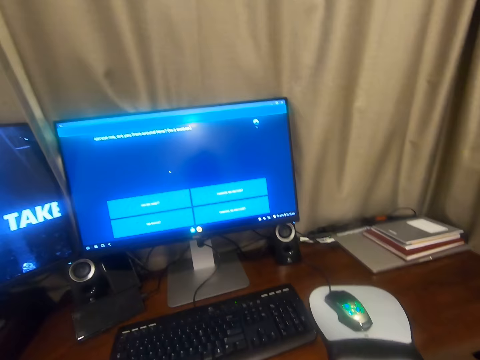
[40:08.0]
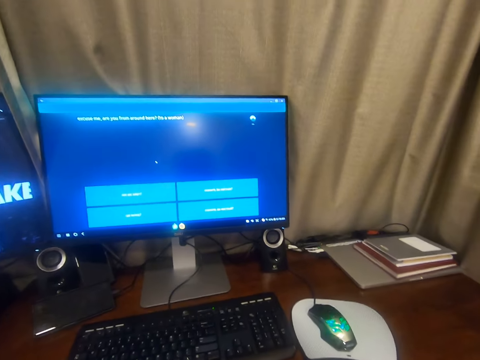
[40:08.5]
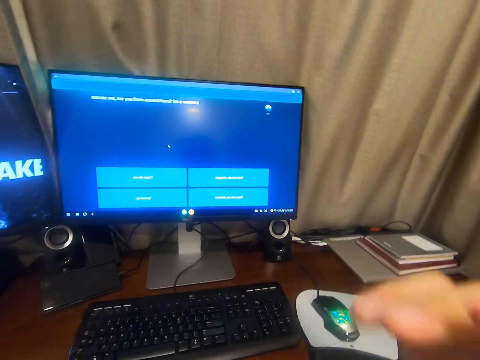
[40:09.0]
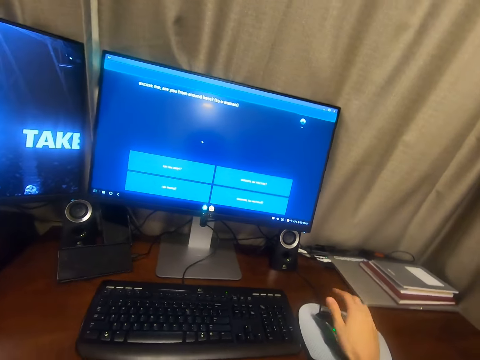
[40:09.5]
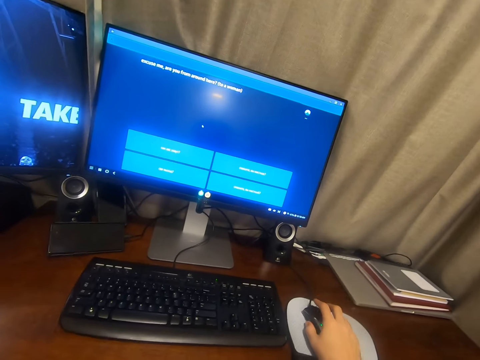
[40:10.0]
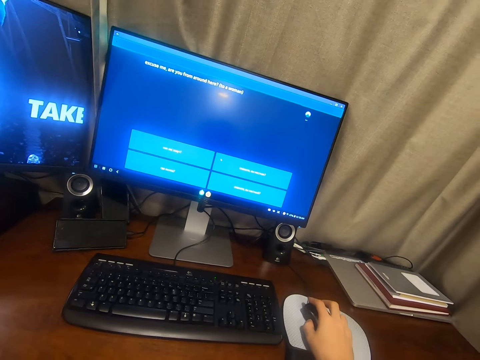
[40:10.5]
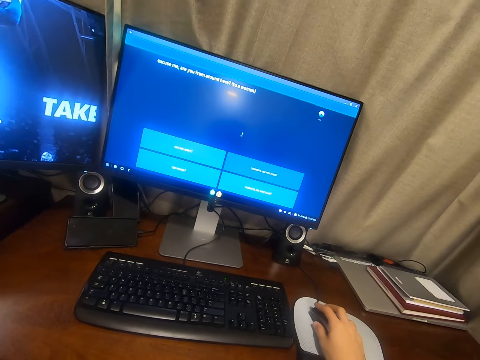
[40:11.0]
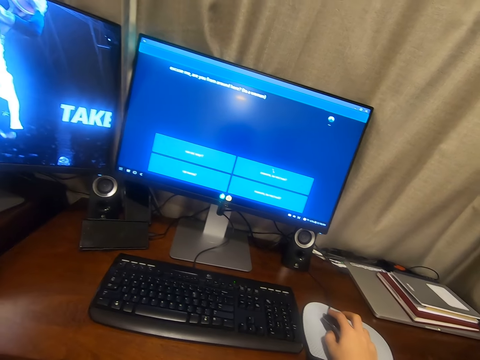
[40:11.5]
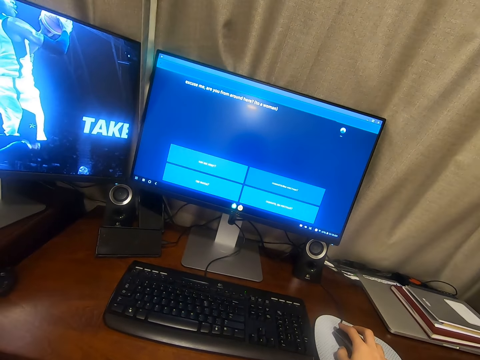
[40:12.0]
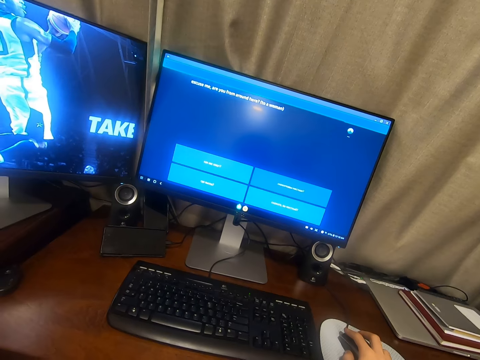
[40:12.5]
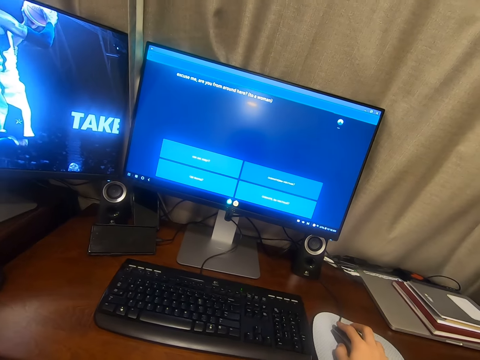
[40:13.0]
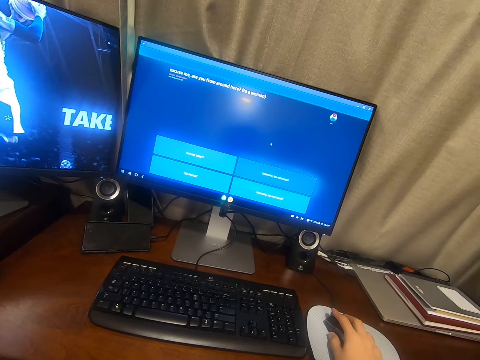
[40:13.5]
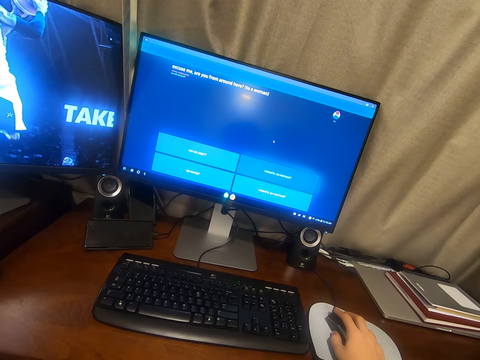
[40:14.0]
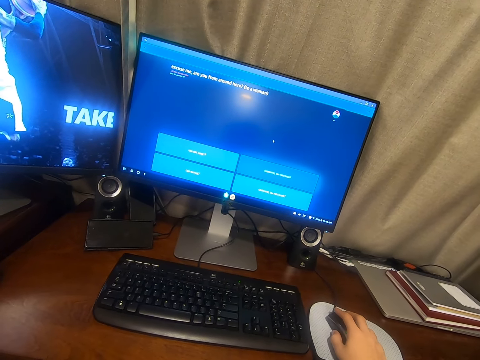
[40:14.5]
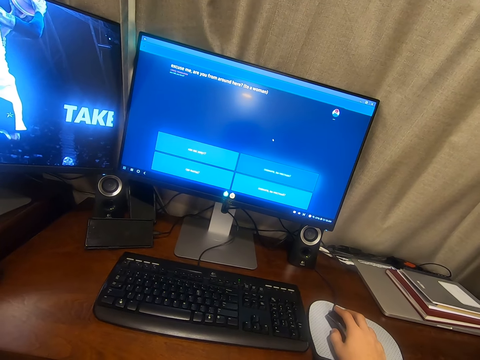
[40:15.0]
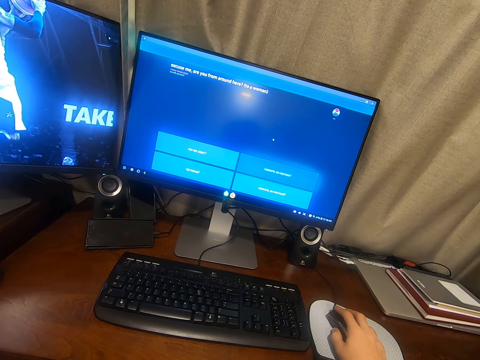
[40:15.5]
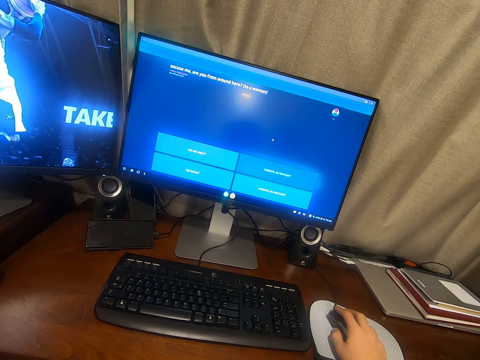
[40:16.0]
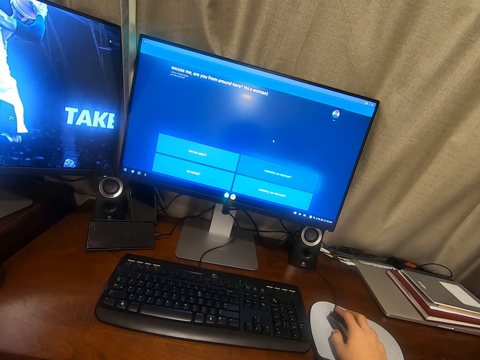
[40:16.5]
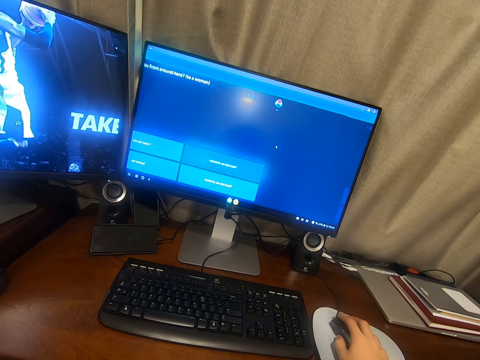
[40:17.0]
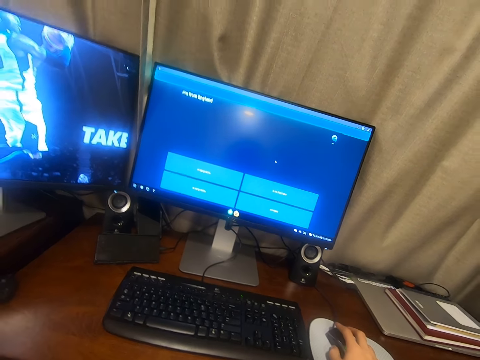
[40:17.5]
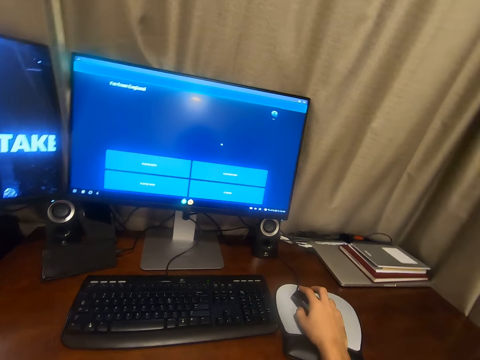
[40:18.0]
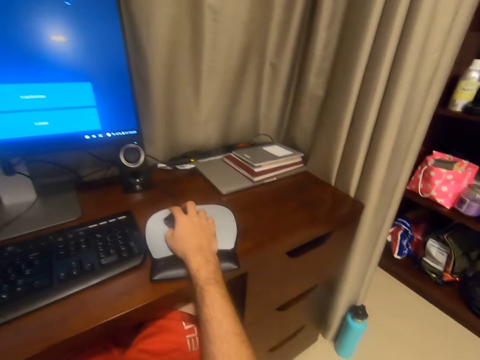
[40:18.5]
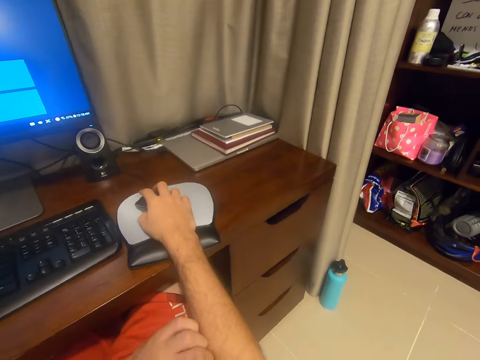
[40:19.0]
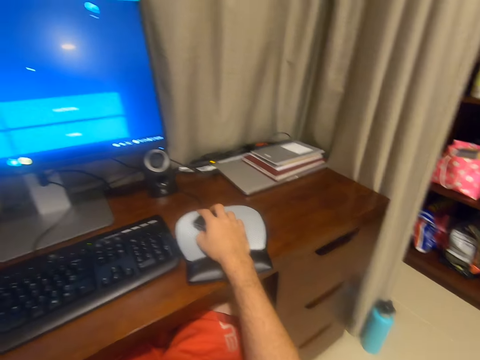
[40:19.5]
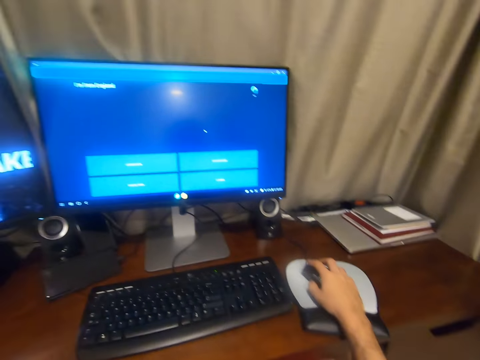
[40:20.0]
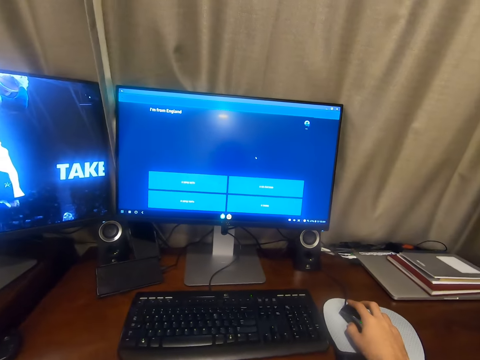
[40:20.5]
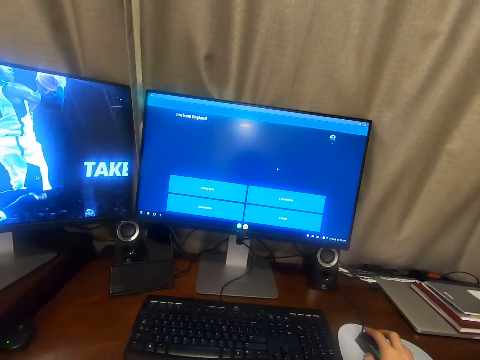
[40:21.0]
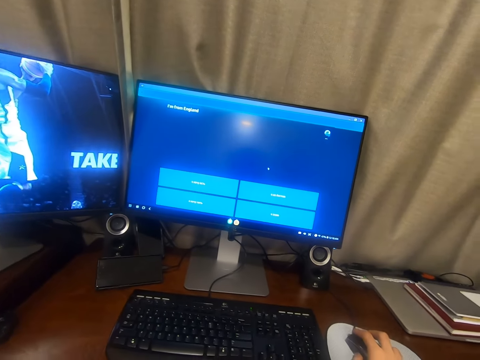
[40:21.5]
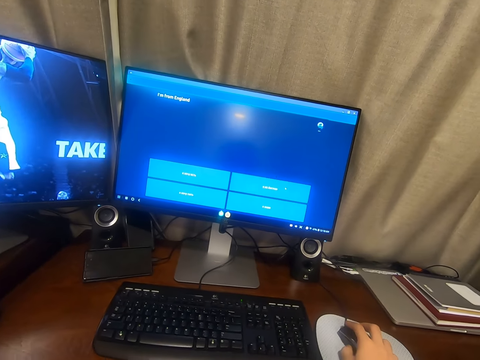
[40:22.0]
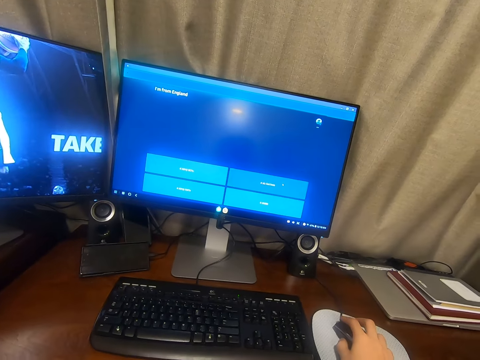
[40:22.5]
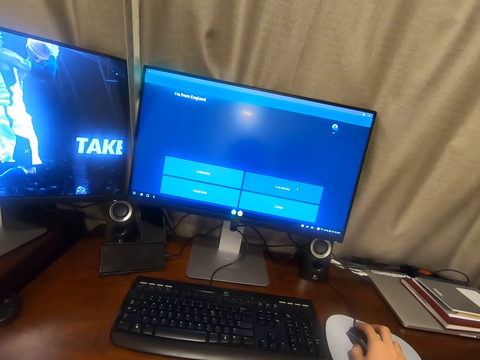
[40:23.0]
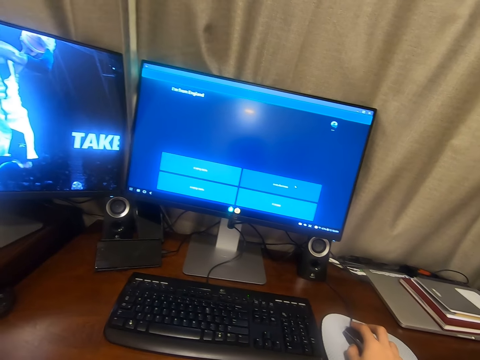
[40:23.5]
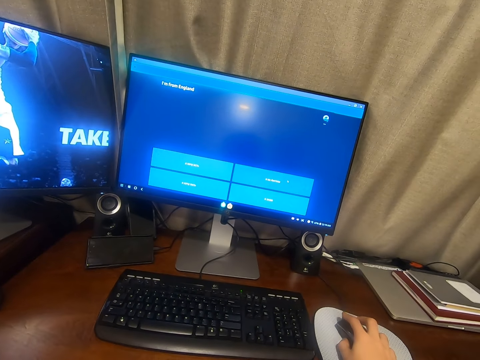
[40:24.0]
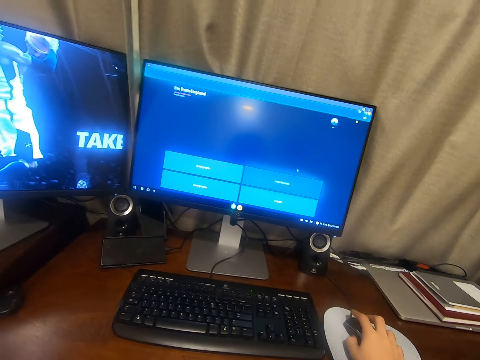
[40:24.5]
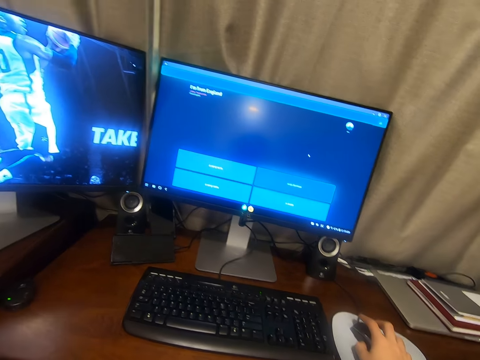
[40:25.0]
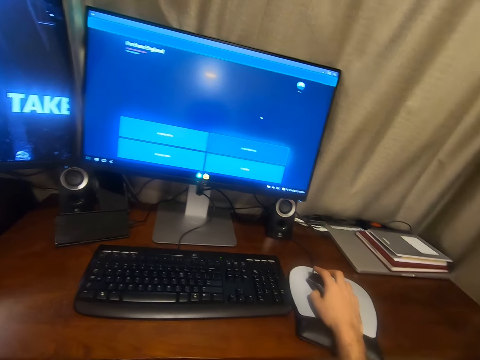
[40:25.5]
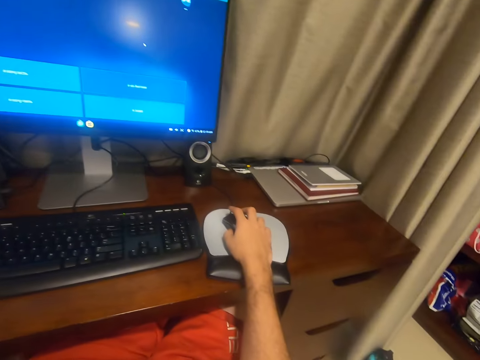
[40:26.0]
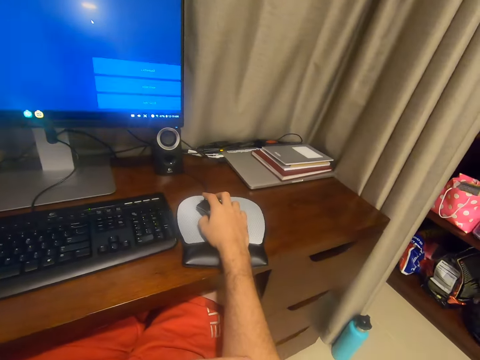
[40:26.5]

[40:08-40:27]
The camera wearer lowers the hand. He touches the mouse. He operates a desktop with the mouse. He looks around the room. He touches his hand. He stares at the screen. He operates the desktop with the mouse.

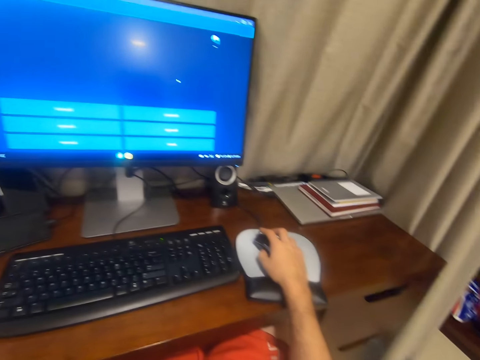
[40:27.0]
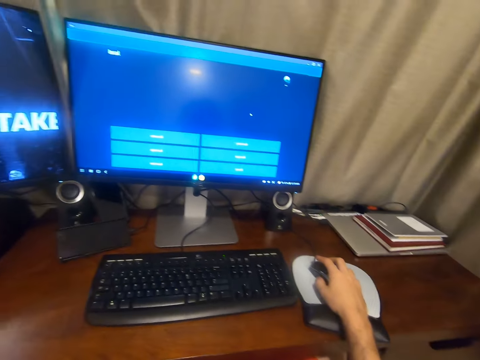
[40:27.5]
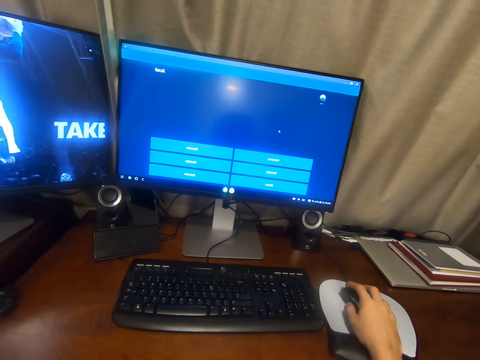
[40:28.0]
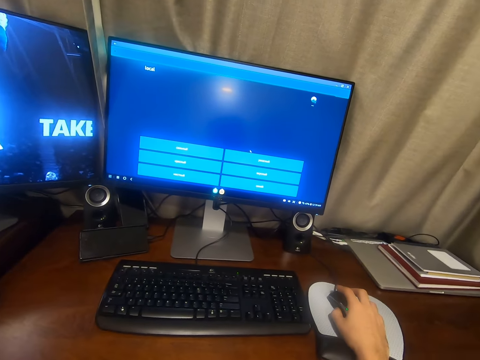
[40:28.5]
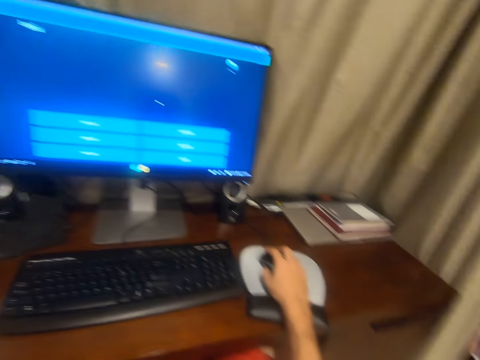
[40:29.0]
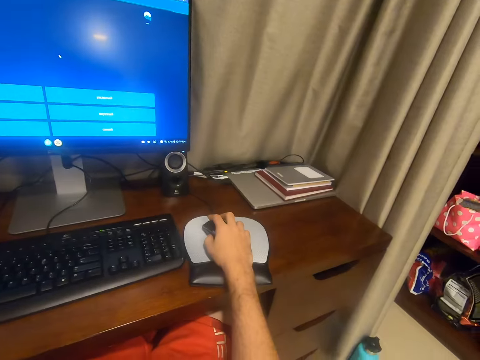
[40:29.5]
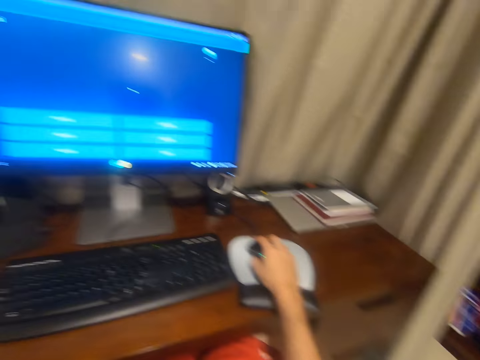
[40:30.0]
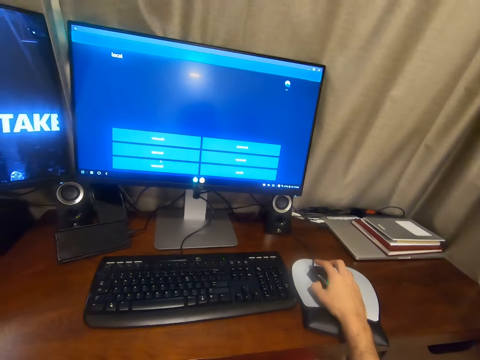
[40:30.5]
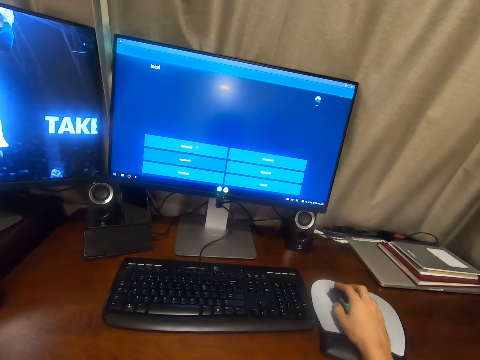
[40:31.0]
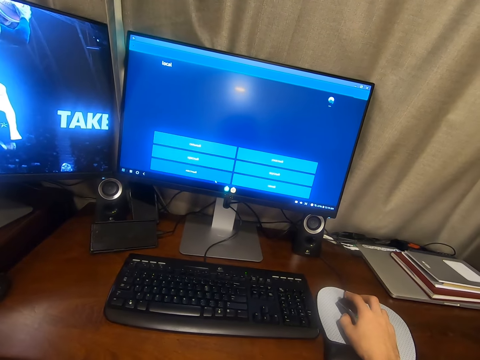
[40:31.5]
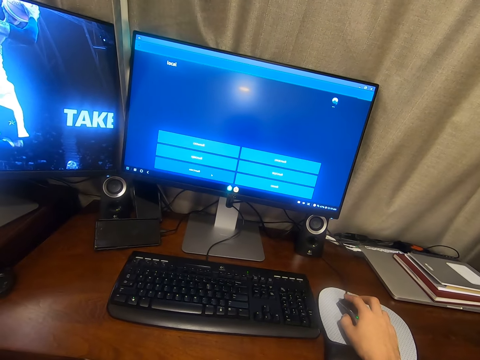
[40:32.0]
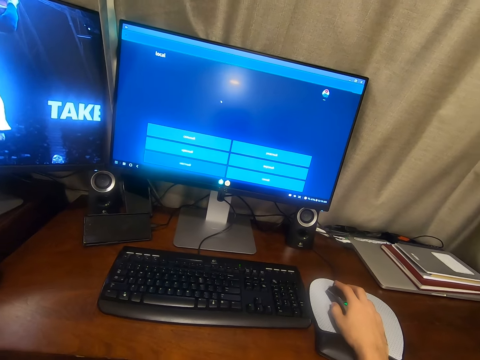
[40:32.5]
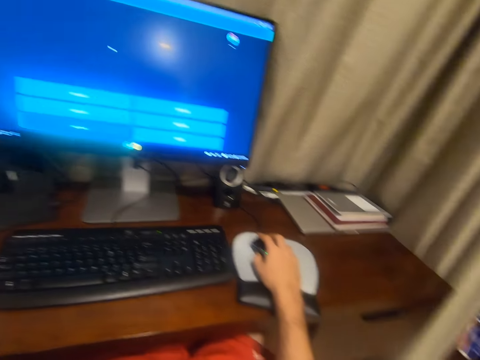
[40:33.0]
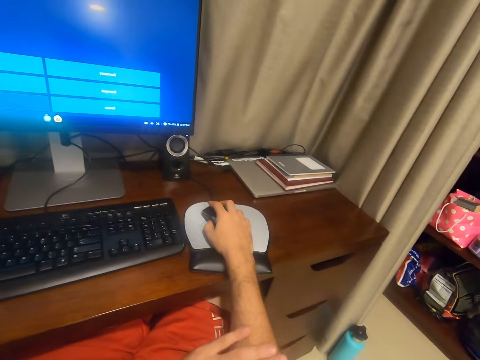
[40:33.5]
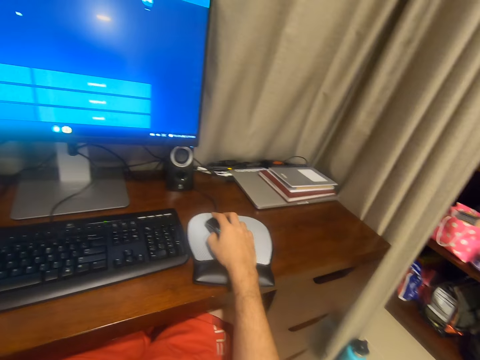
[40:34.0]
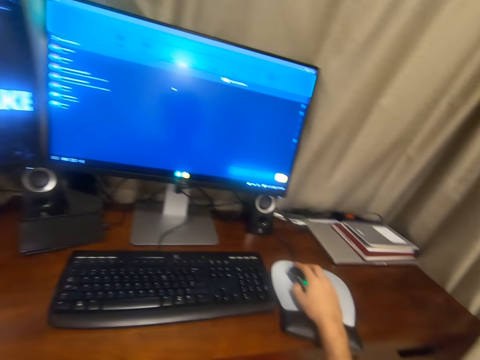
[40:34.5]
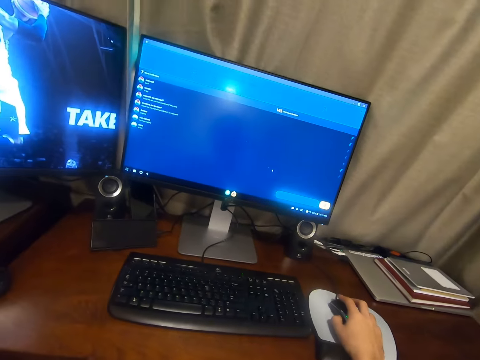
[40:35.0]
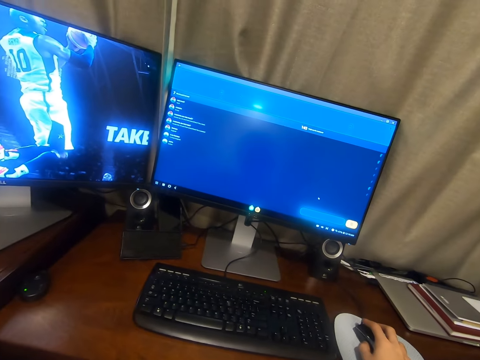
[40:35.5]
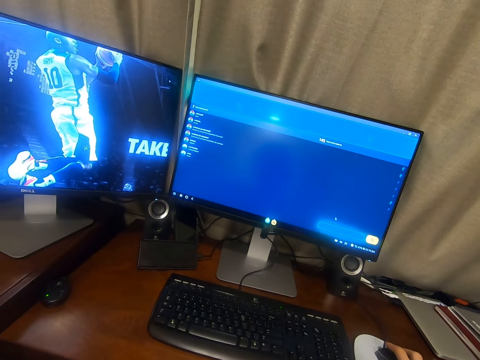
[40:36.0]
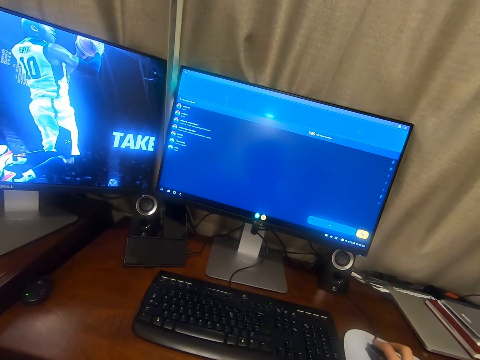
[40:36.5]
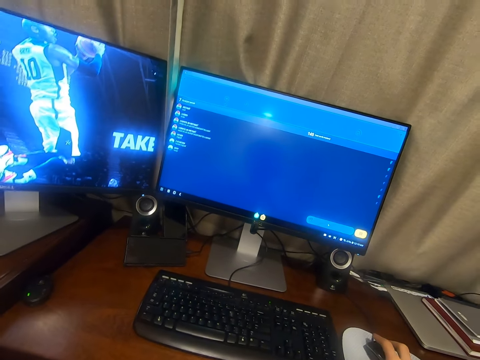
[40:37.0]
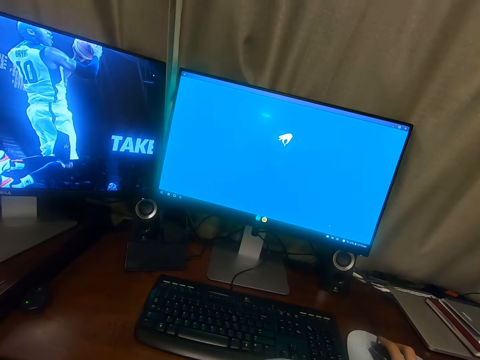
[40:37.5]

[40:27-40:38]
The camera wearer touches his hand. He rubs the right hand. He operates a desktop with a mouse.
